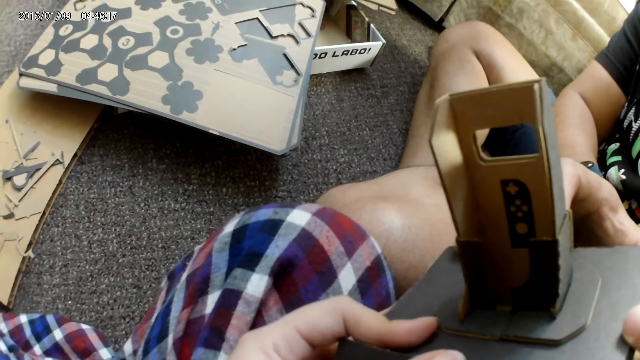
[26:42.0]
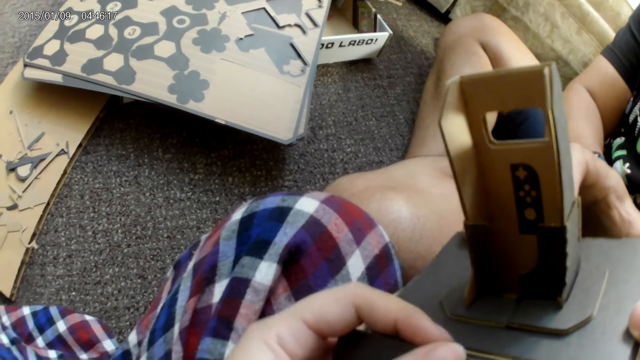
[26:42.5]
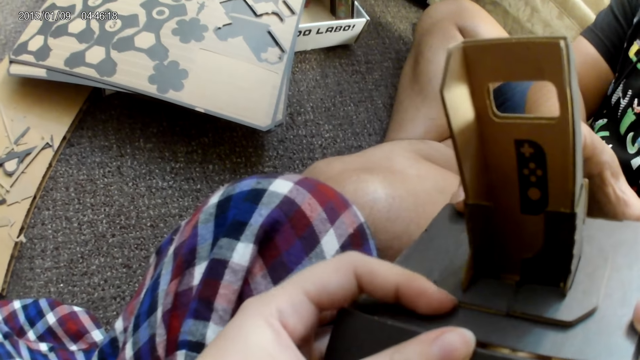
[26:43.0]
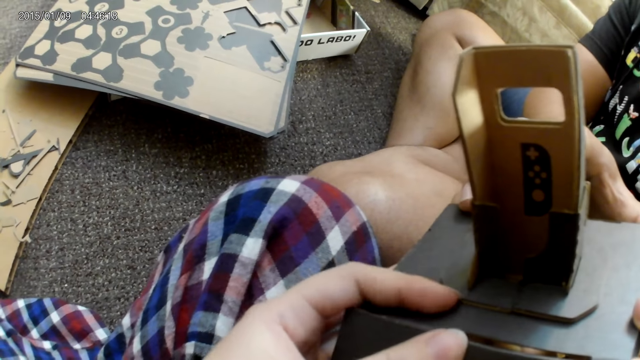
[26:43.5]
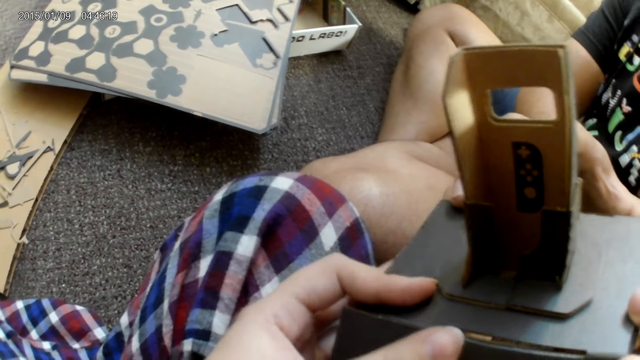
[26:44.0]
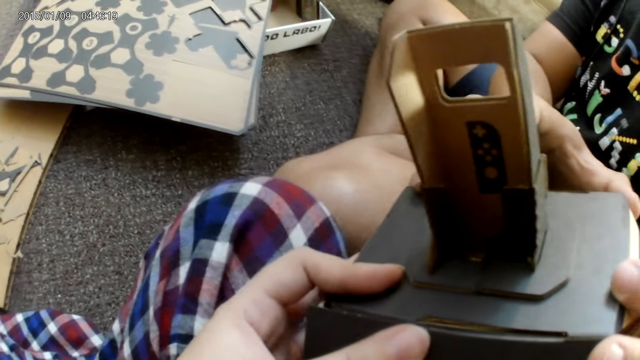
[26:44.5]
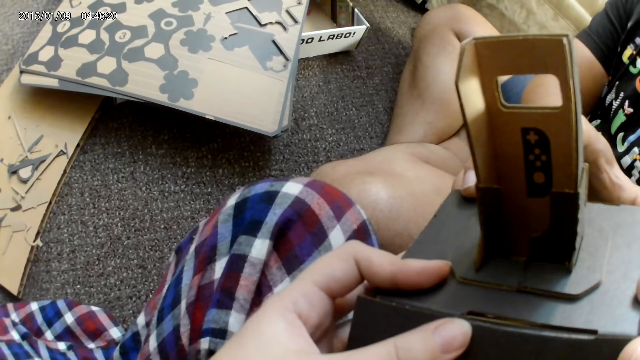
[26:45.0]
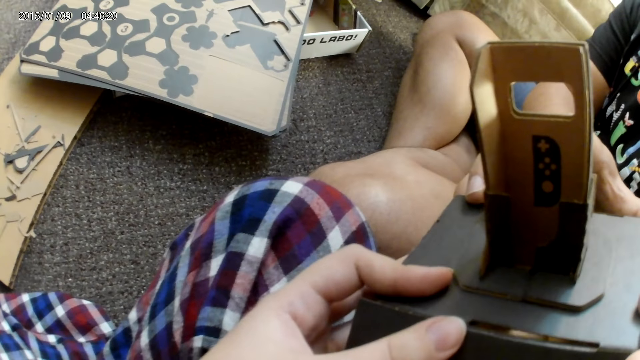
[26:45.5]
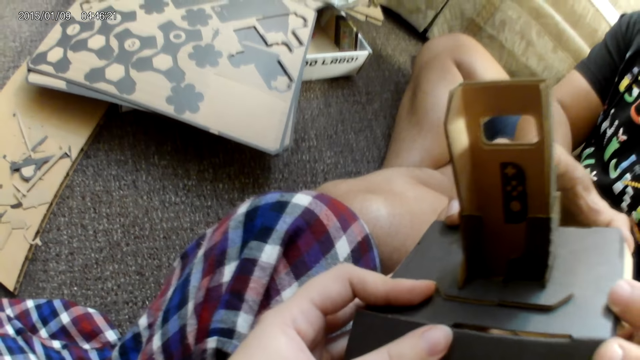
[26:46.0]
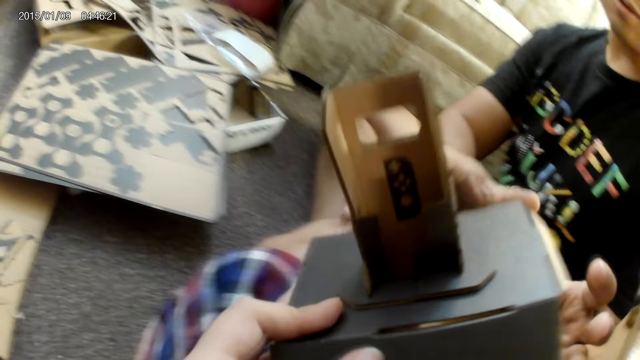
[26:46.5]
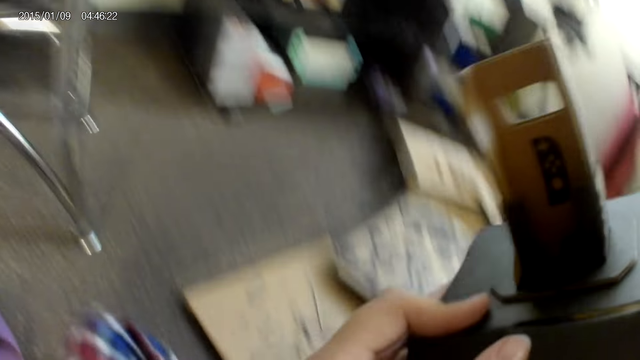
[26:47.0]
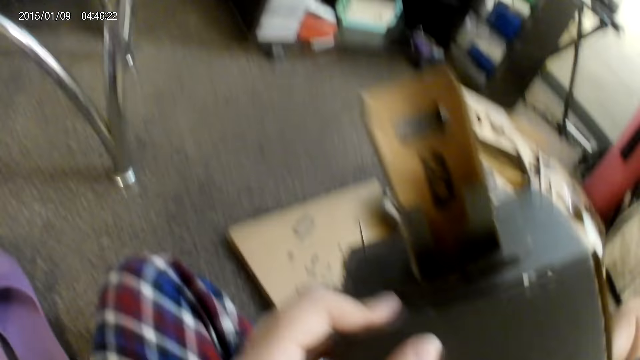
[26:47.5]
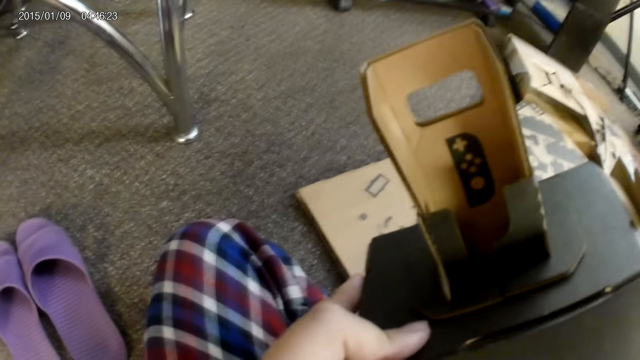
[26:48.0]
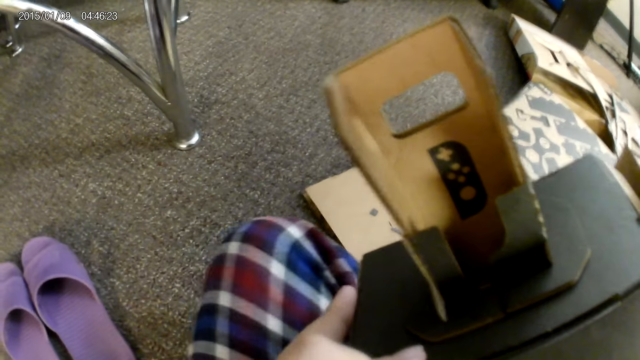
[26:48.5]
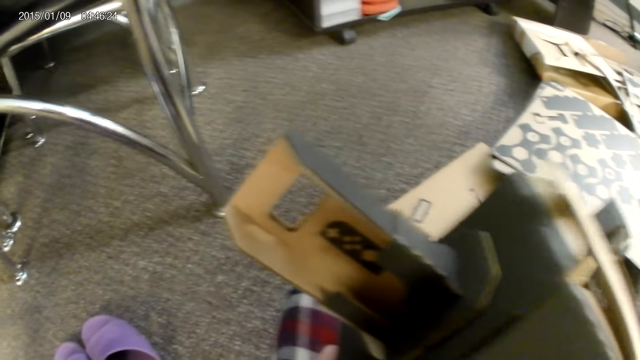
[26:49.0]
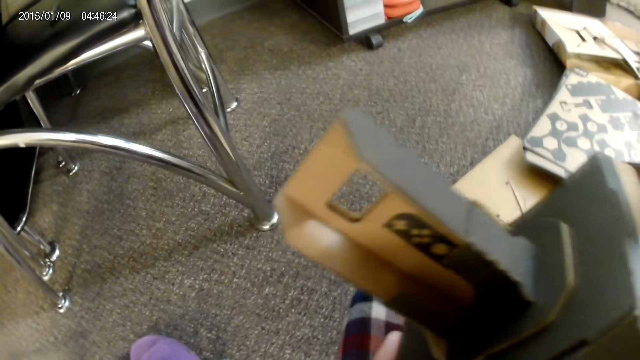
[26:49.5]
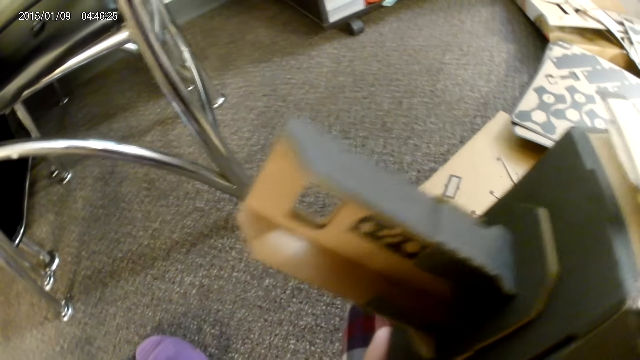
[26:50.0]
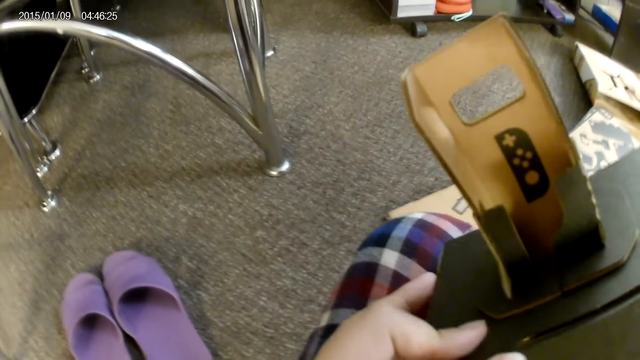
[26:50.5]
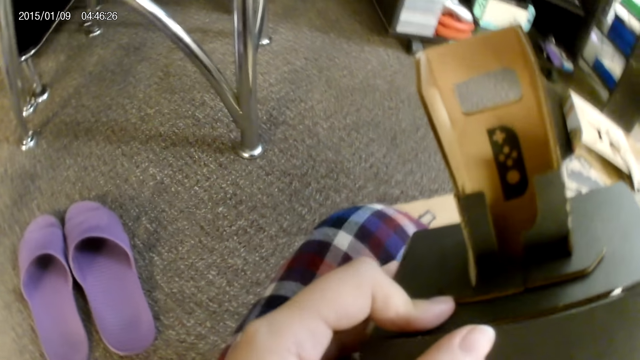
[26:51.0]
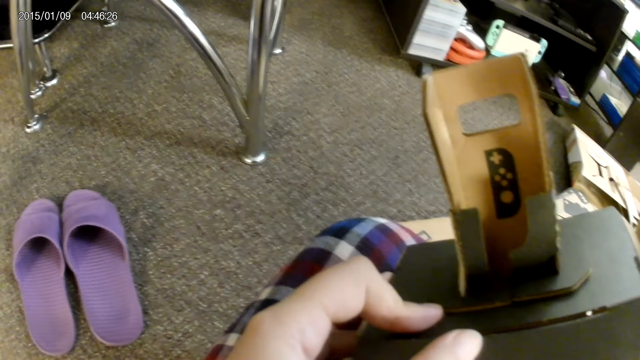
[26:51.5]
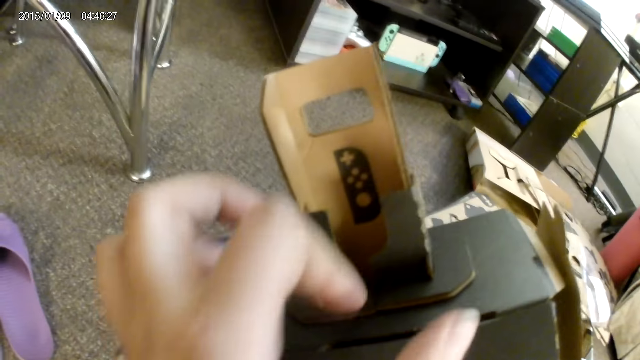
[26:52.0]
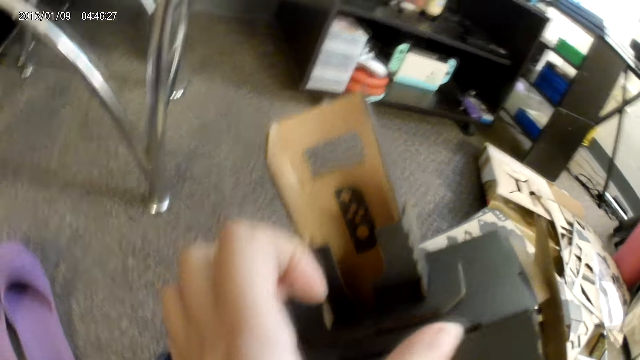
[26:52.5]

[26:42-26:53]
The camera wearer collects the cardboard from a man with her left hand. She fixes the box.

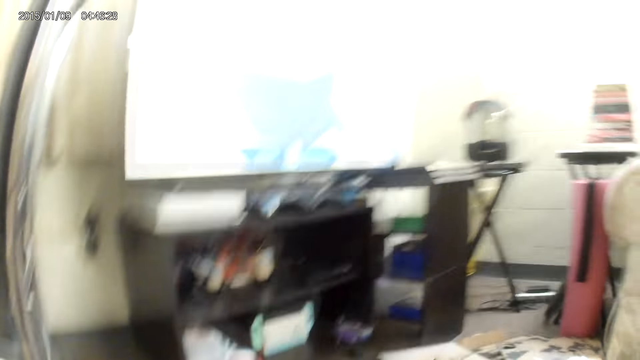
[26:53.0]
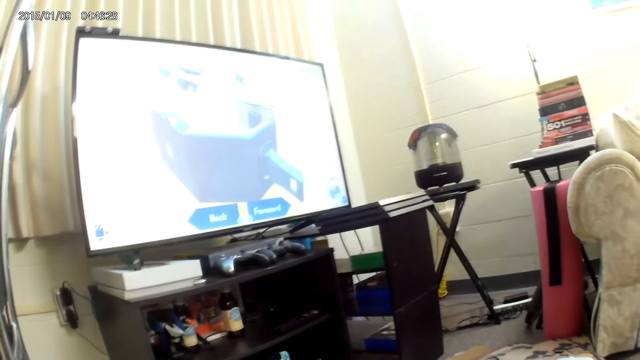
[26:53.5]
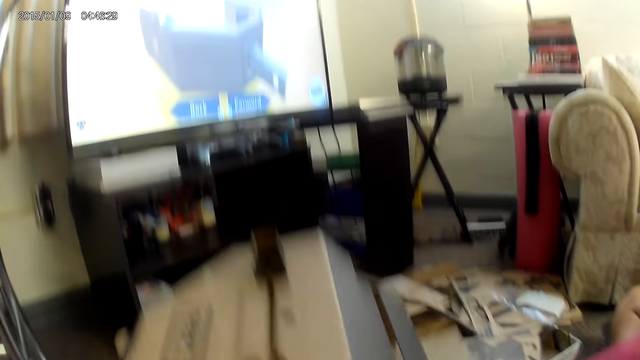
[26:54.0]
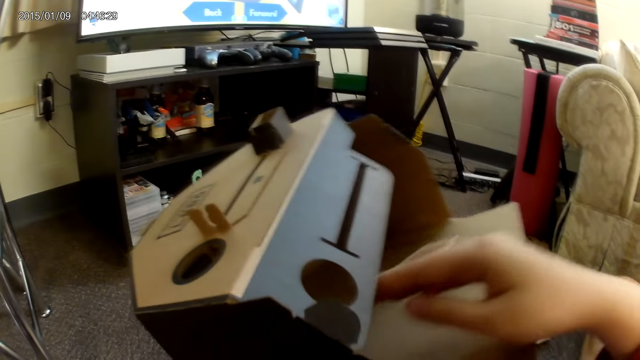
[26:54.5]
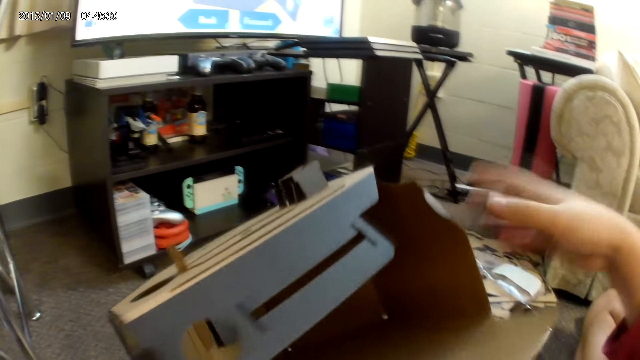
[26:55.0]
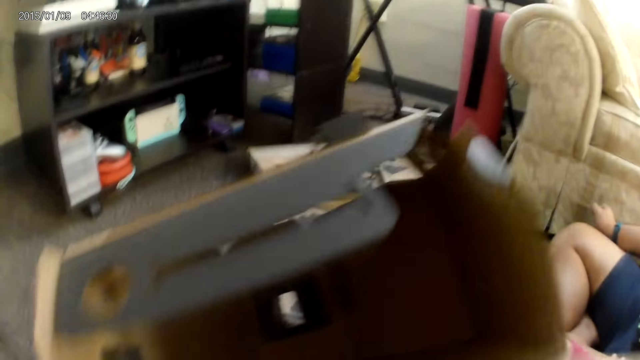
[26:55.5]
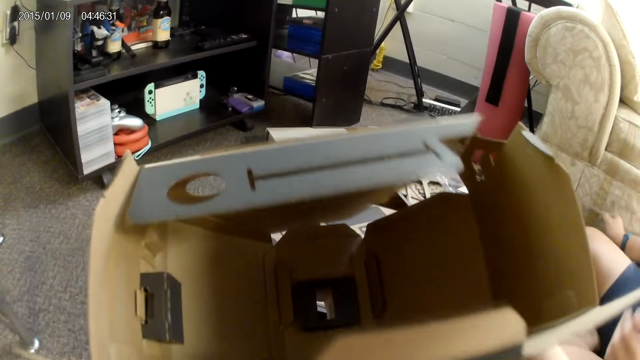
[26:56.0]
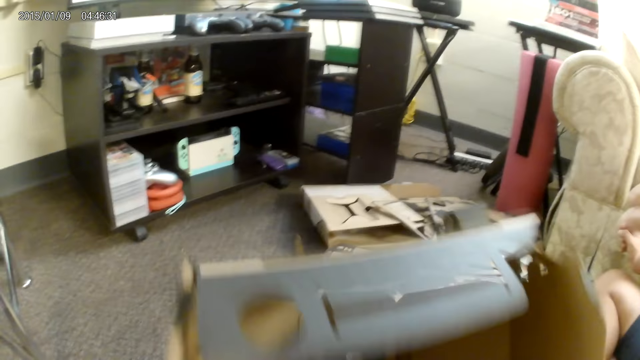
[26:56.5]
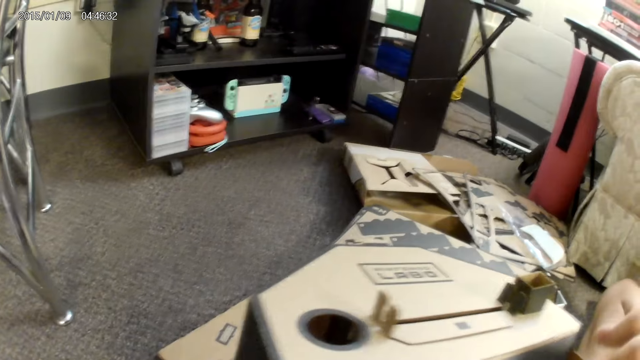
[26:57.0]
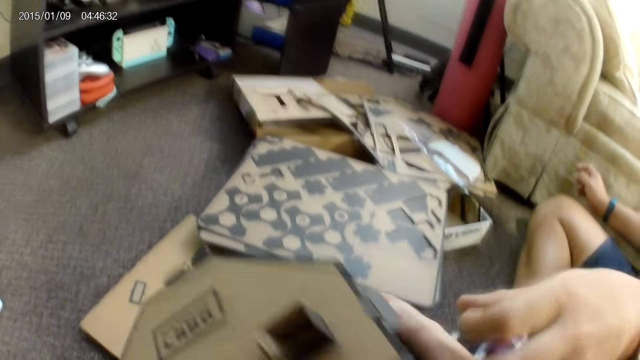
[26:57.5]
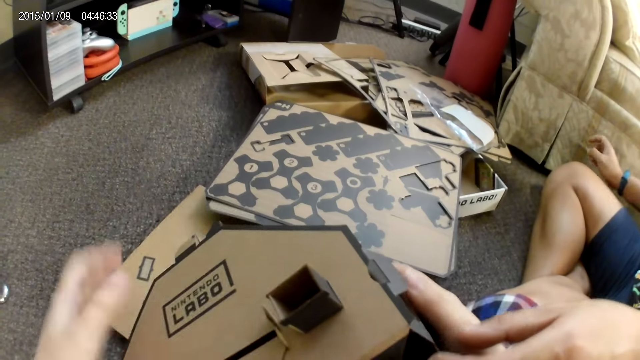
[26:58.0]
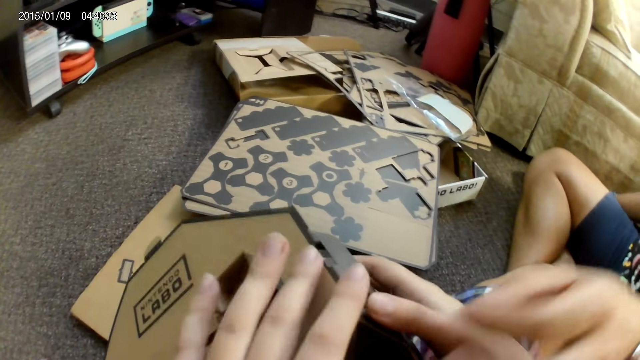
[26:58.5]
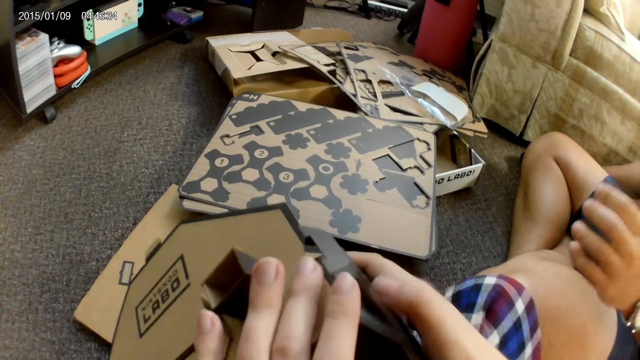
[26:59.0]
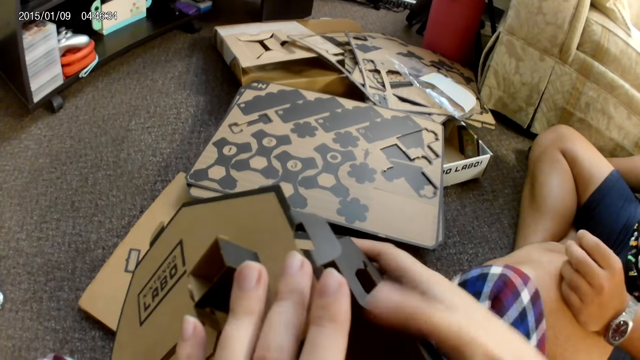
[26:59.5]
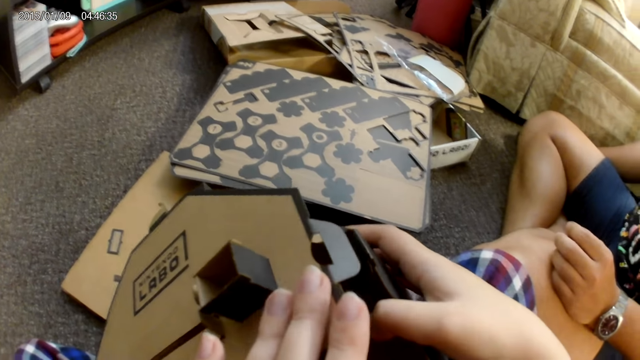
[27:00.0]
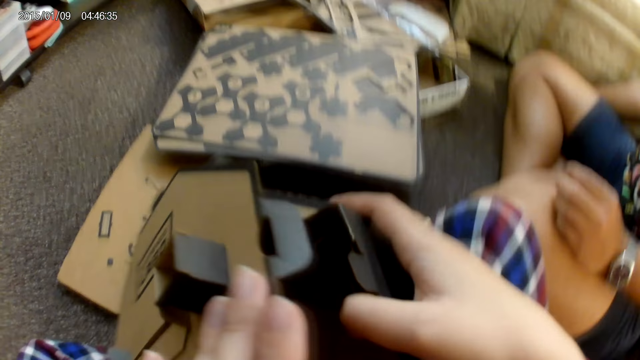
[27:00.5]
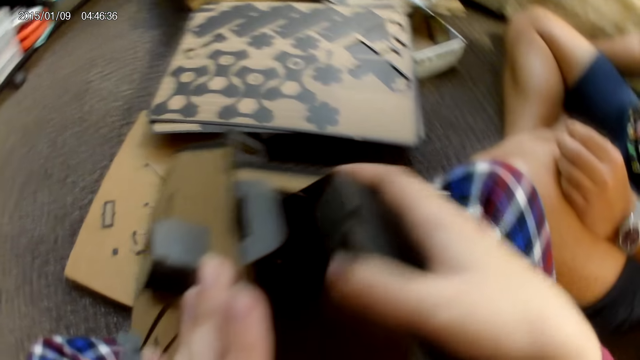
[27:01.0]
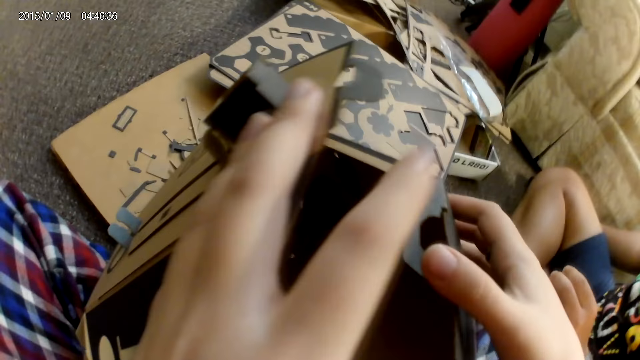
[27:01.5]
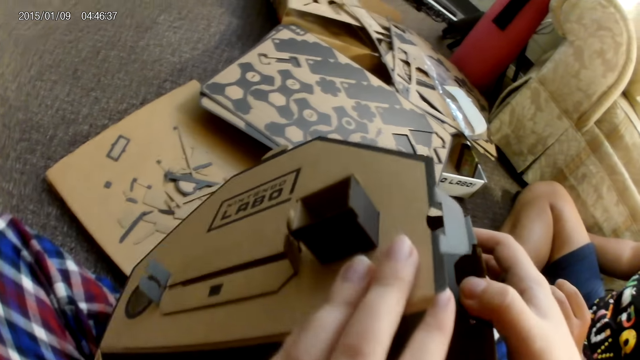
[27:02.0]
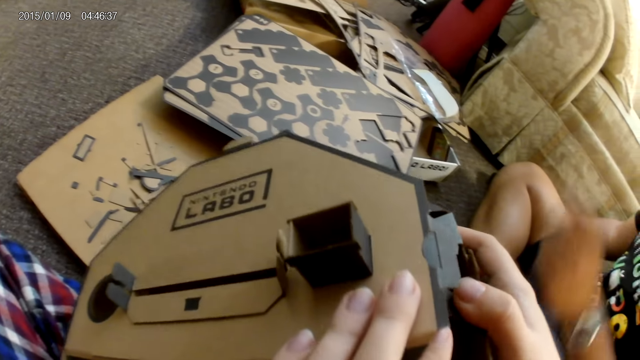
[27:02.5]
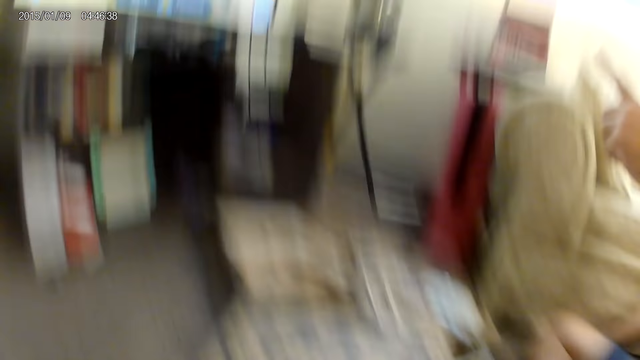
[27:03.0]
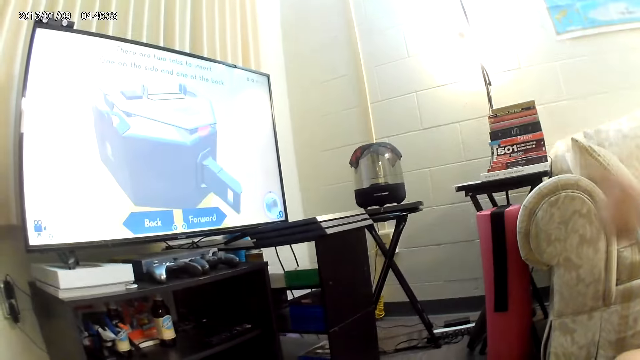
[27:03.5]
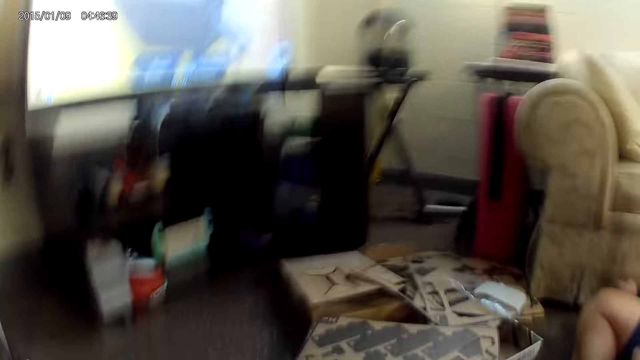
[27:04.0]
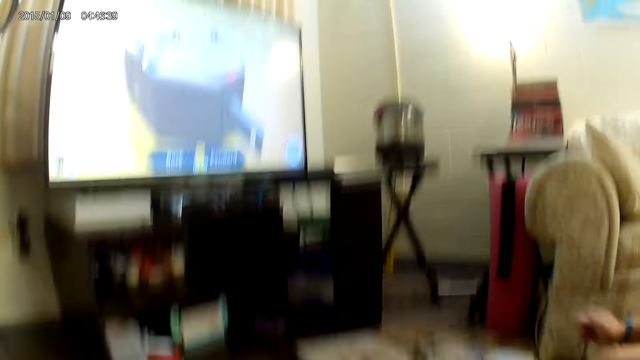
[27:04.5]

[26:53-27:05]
The camera wearer looks at the television and fixes the box. A man touches the cardboard with his left hand. The camera wearer touches the cardboard with both hands. She adjusts the cardboard with her right hand. She adjusts the cardboard with her left hand. The man points at the television.
